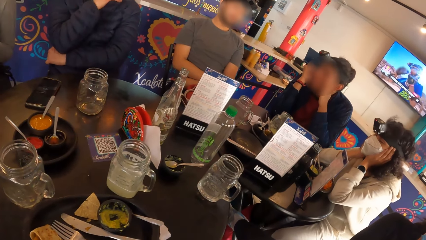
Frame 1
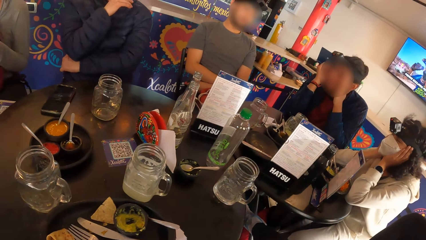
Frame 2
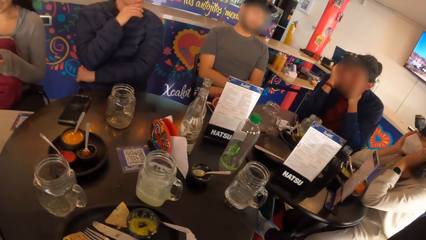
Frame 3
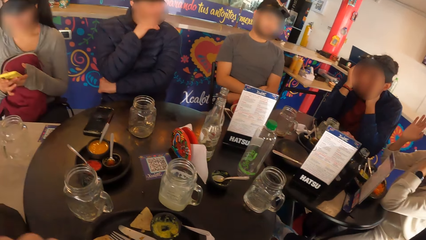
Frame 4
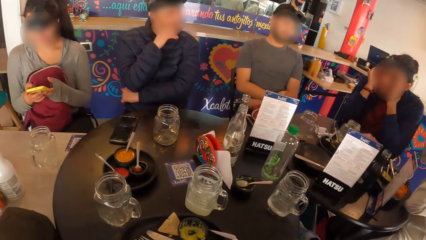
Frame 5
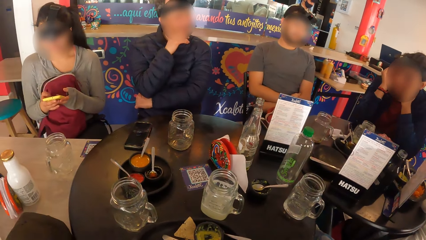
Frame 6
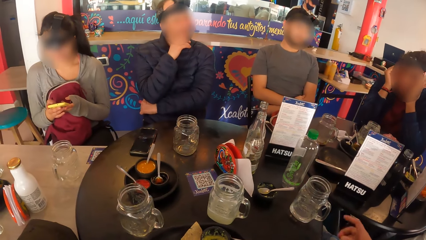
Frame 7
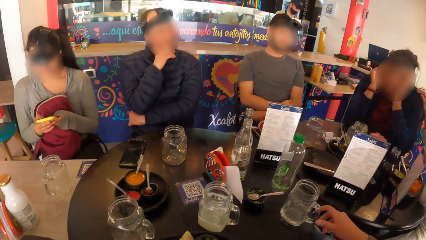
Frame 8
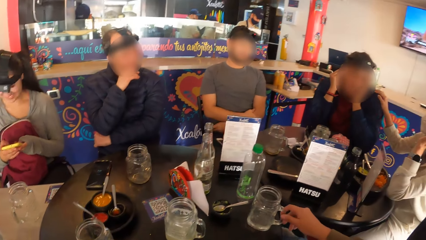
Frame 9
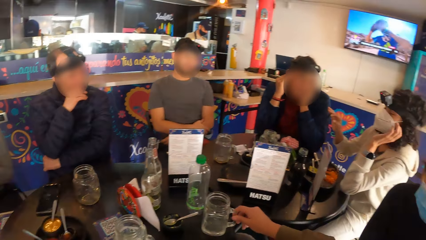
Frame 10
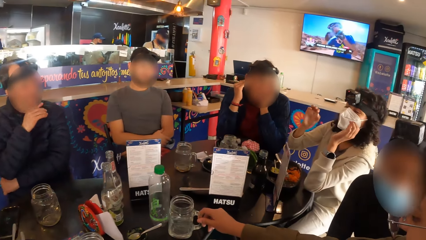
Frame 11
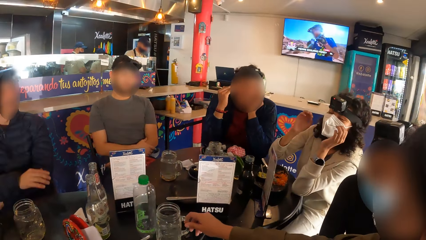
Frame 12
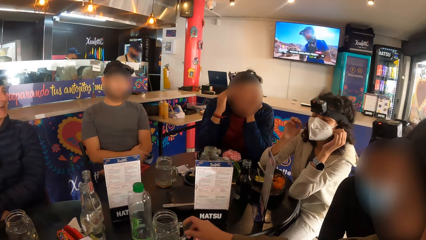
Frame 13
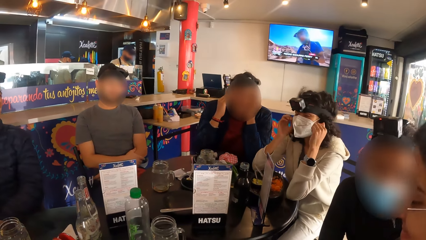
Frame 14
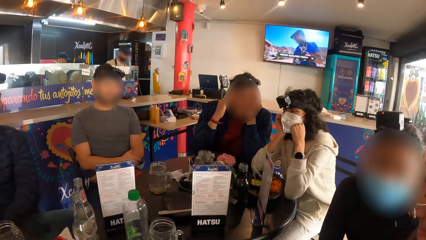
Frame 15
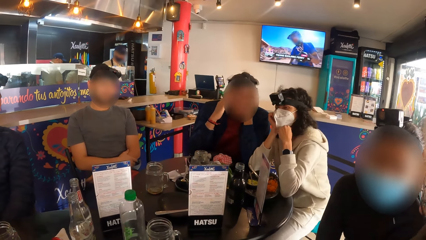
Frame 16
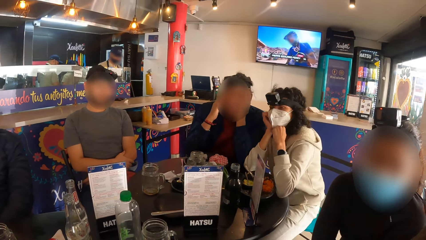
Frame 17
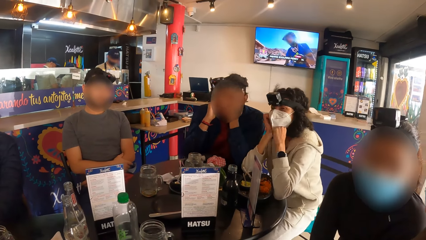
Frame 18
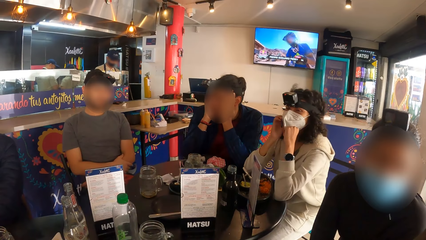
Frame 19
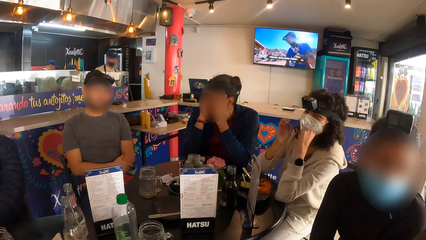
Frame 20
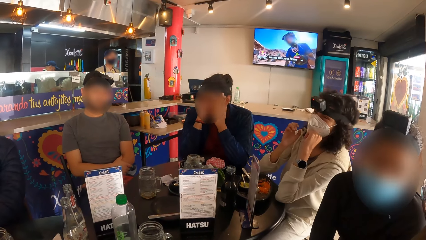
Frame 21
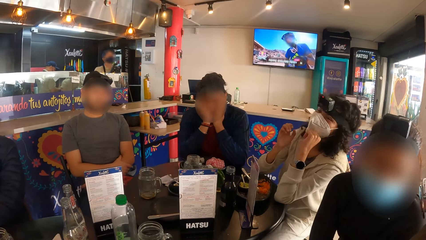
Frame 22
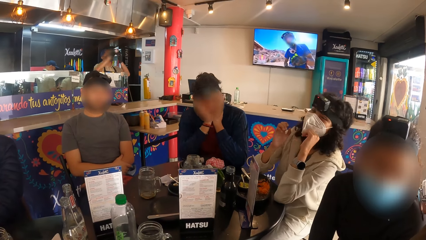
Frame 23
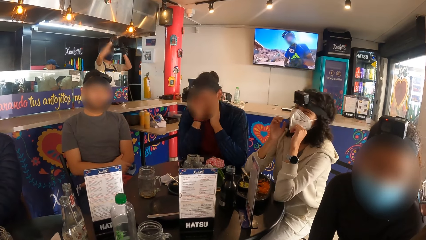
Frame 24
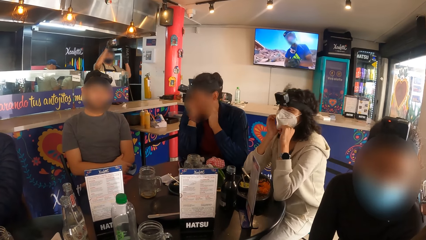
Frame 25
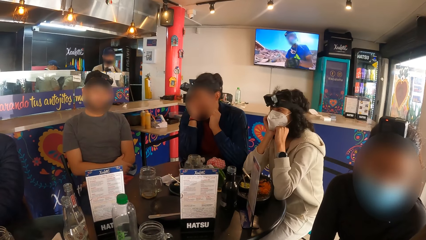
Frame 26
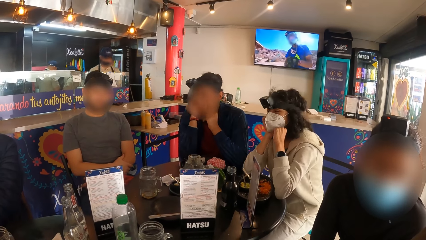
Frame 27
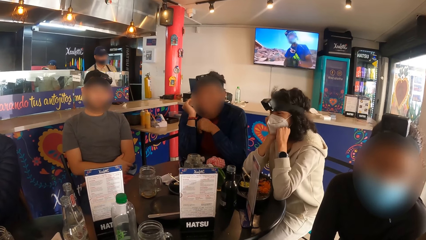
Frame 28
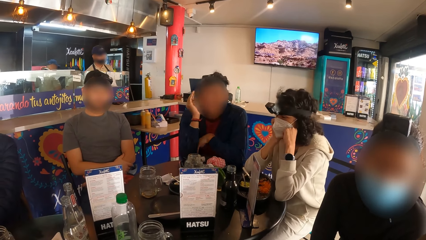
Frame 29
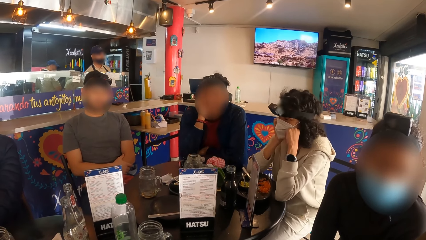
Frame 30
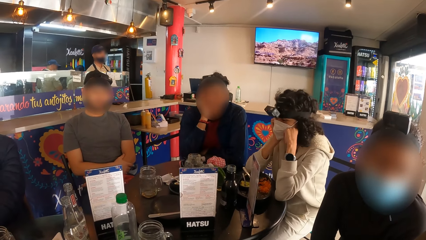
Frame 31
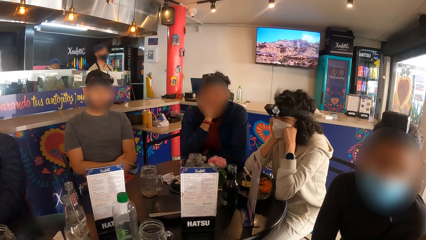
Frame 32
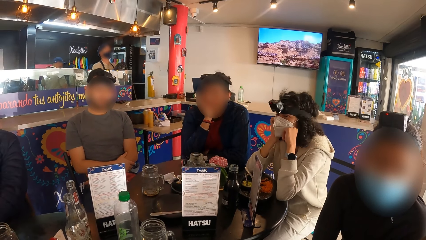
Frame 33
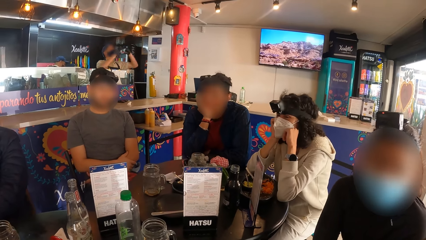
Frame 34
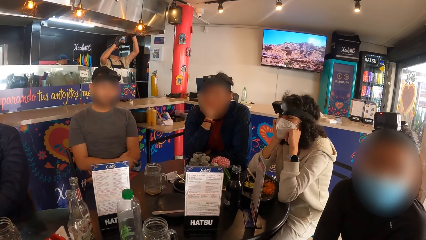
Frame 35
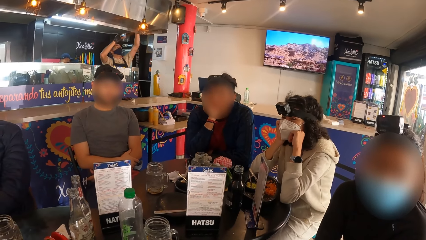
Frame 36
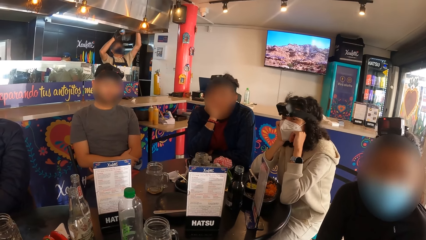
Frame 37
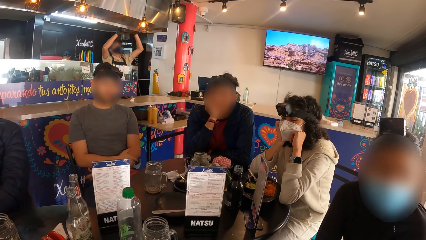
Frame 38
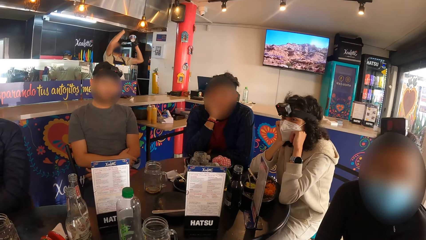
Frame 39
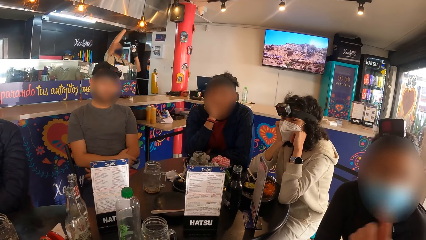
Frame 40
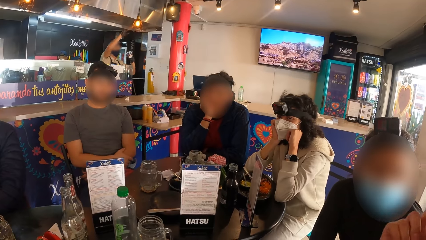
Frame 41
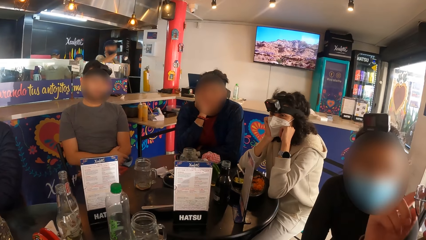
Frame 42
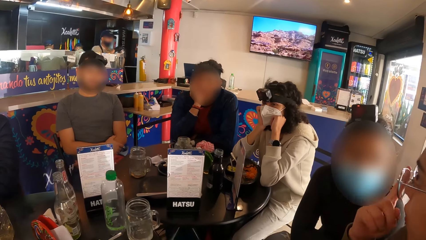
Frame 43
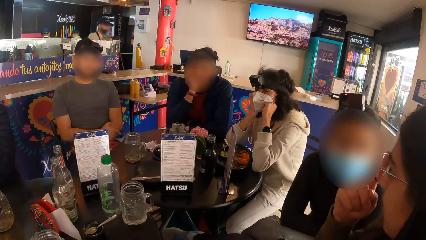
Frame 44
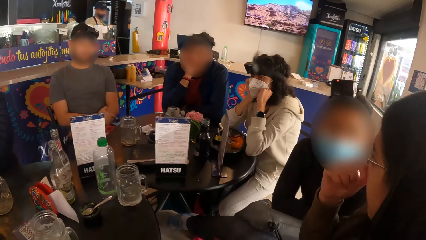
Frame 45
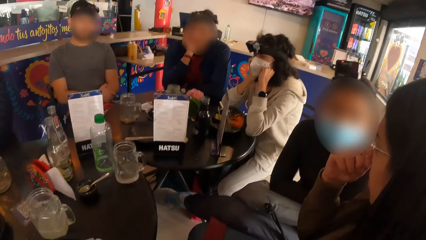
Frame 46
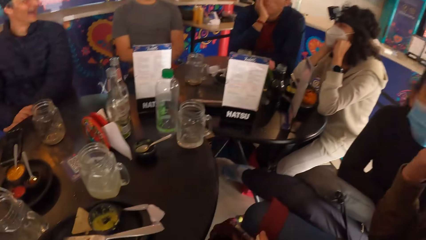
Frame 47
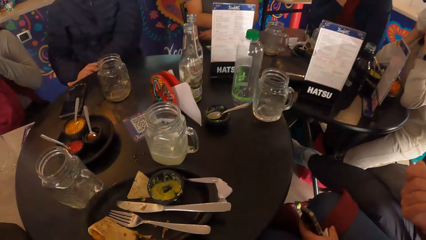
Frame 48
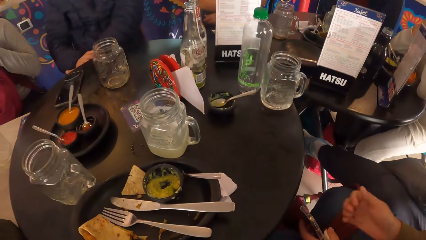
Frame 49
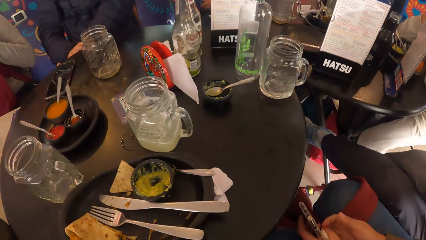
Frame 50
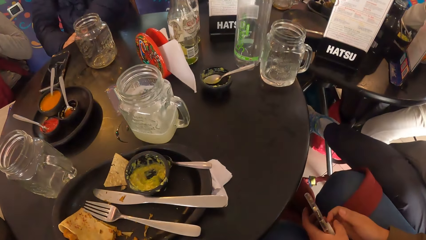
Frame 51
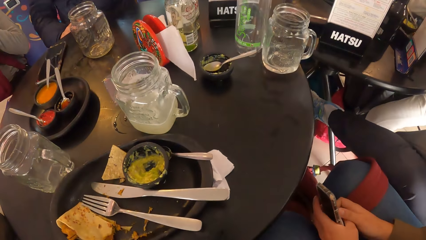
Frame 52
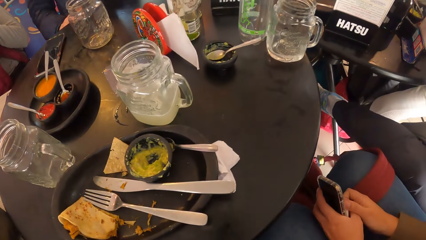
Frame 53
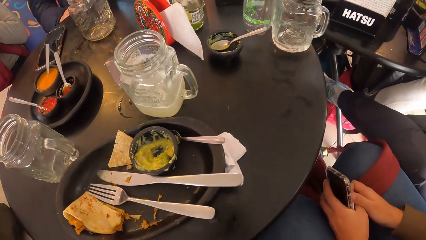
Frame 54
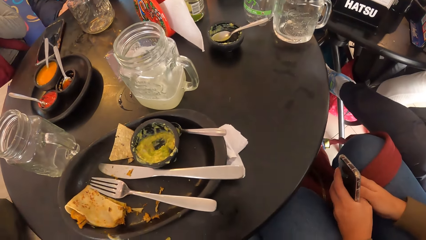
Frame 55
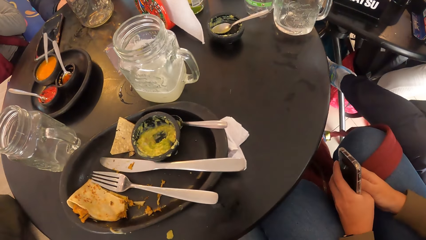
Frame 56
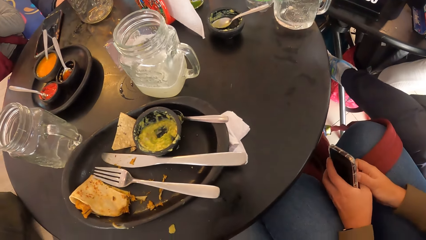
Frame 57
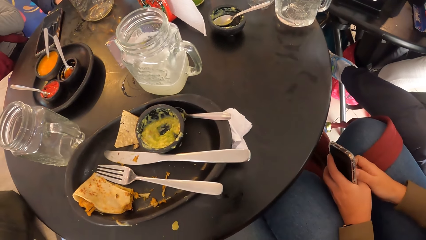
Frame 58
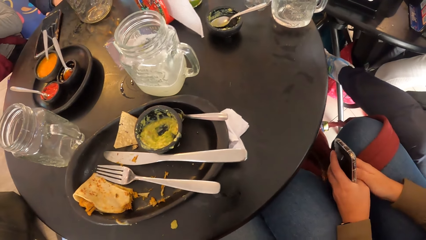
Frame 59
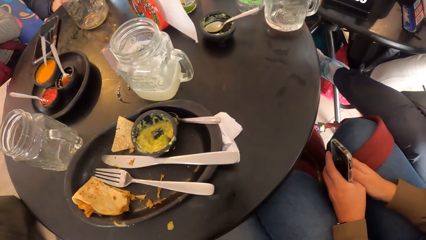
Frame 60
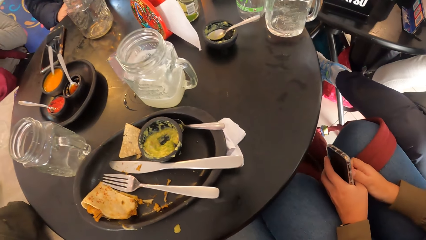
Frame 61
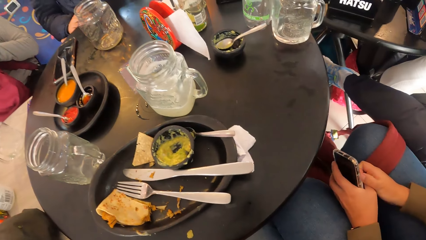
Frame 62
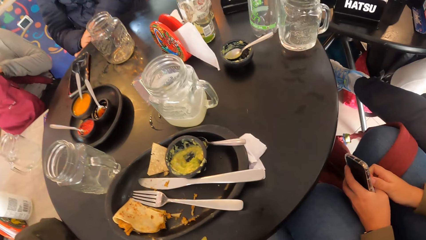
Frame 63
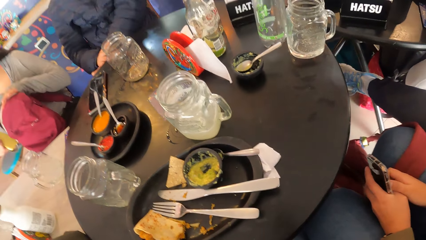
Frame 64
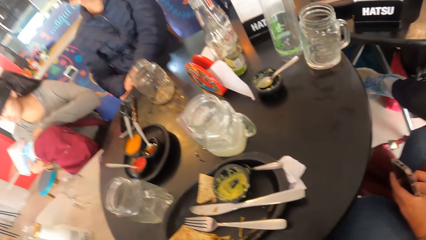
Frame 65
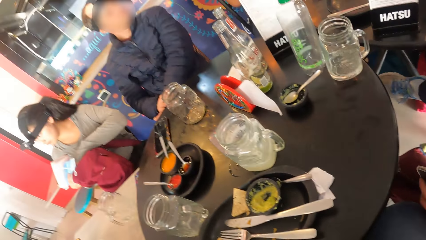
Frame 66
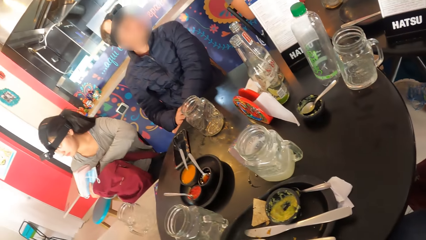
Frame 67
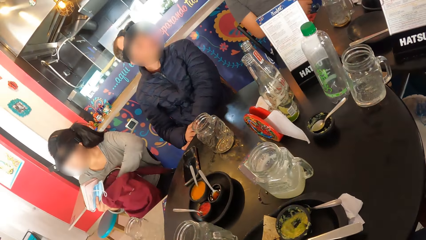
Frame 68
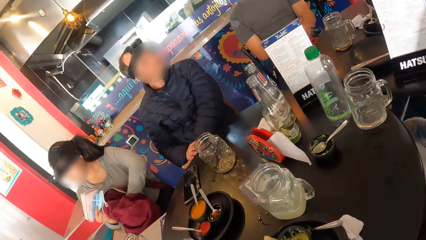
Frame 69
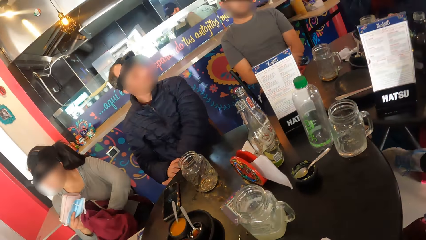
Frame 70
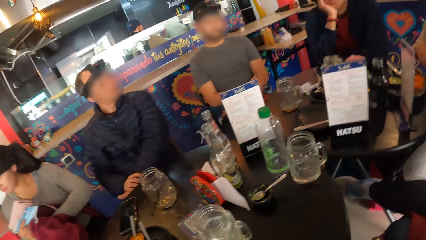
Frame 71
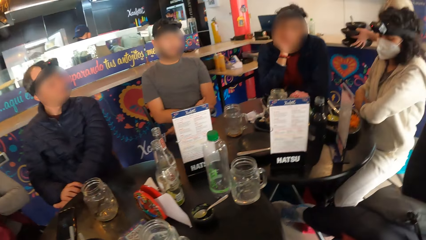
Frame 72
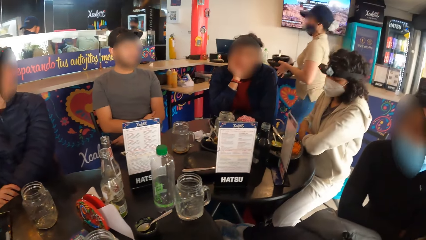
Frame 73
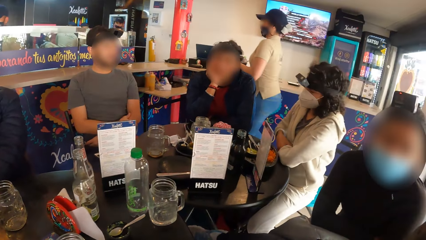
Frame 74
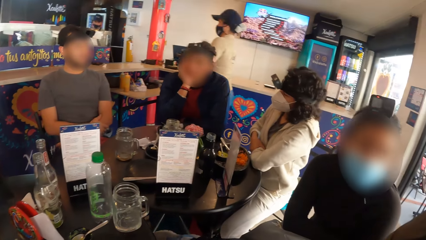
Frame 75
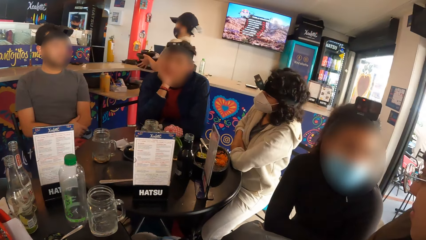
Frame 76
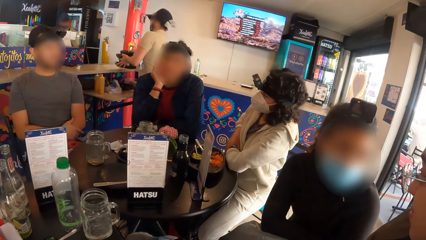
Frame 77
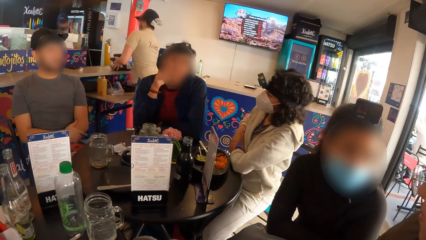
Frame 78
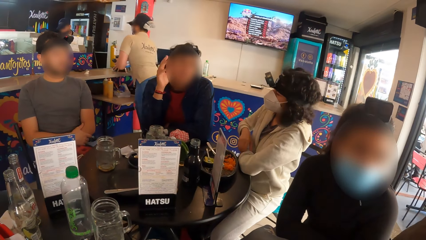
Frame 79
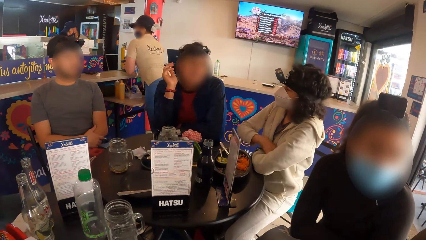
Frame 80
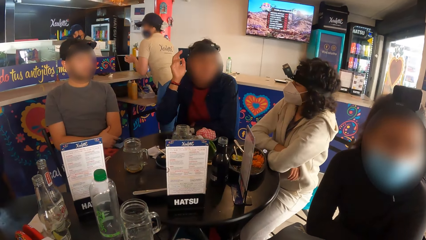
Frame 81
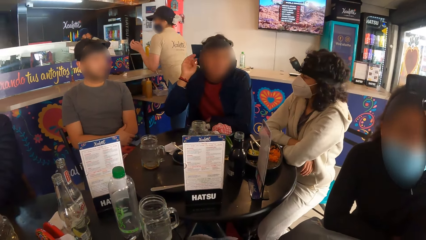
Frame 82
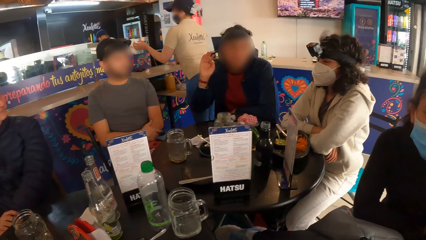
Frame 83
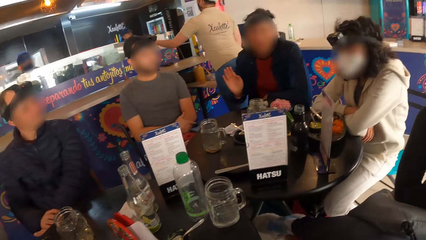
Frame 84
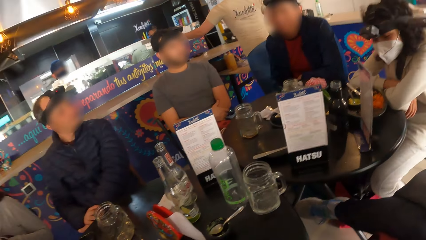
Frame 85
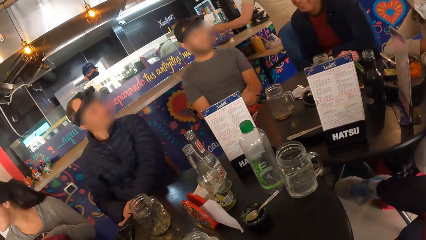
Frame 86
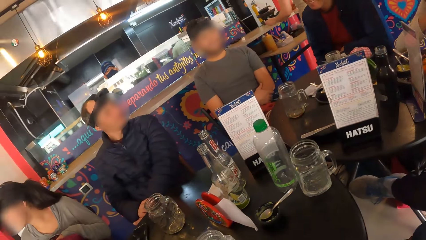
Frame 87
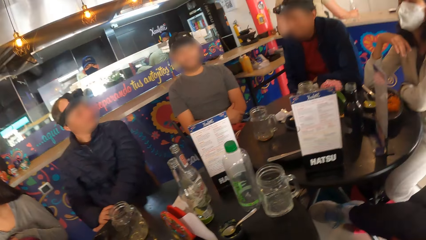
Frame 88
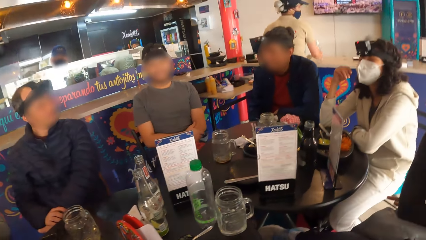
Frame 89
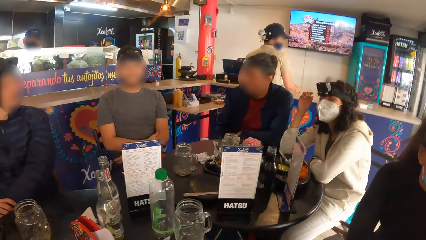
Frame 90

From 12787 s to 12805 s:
A person holds the jaw. A woman adjusts the glass of juice on the table with her right hand. Another woman holds the phone with both hands. Another person holds the jaw with both hands. The first woman touches her face with her right hand, wipes her nose, and holds the phone with both hands. The other woman searches through the bag on her laps with her left hand, and holds the mask with the right hand. Another person puts the drinks on the counter.
